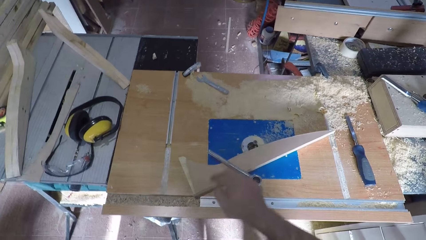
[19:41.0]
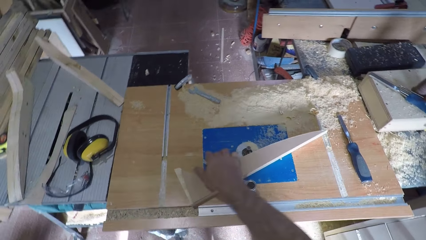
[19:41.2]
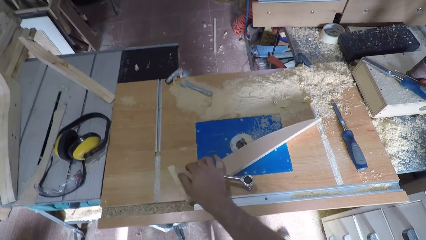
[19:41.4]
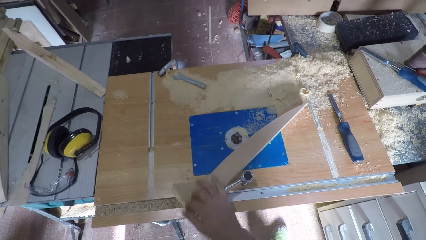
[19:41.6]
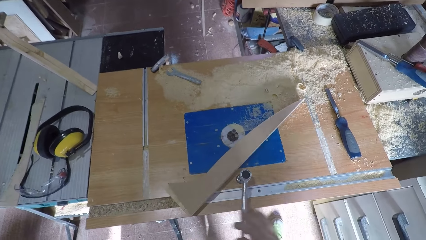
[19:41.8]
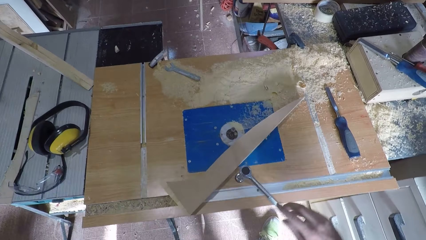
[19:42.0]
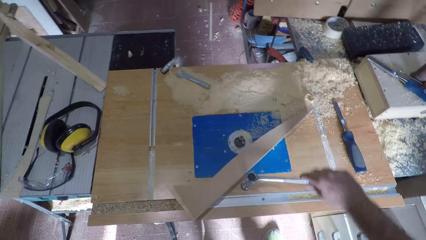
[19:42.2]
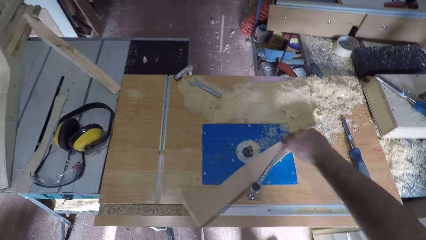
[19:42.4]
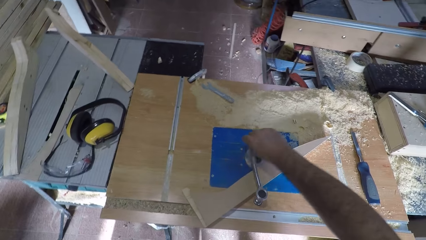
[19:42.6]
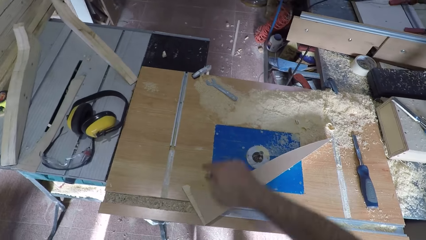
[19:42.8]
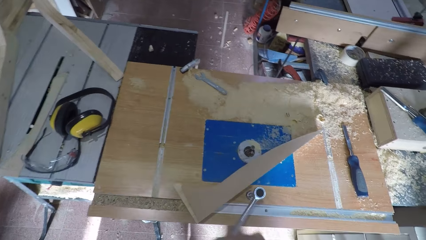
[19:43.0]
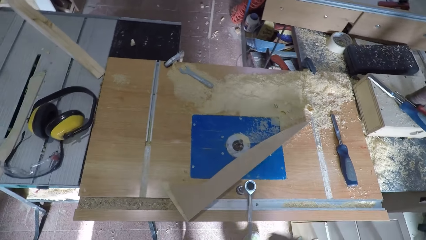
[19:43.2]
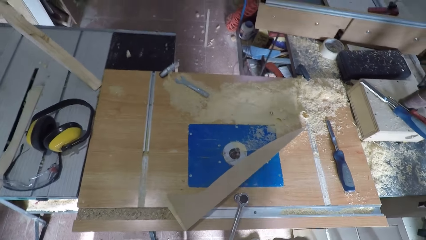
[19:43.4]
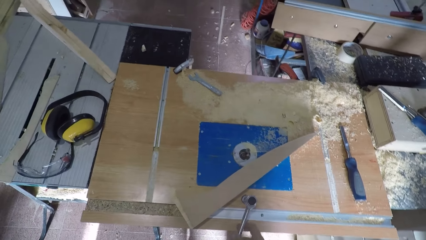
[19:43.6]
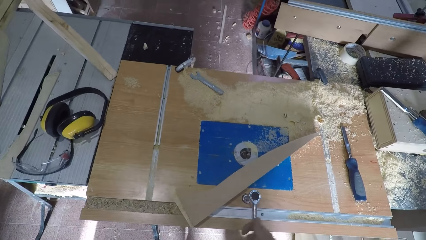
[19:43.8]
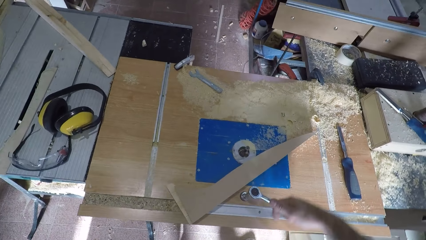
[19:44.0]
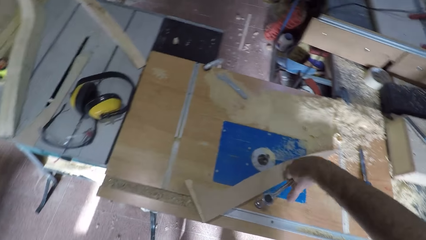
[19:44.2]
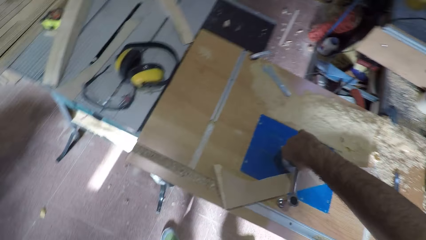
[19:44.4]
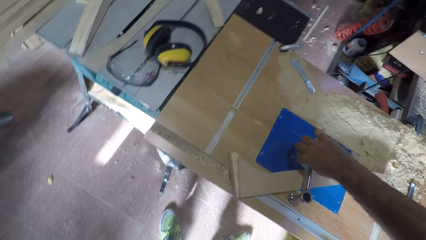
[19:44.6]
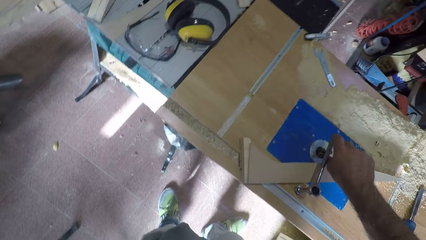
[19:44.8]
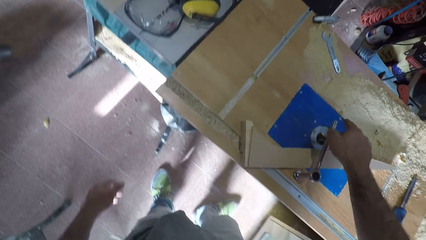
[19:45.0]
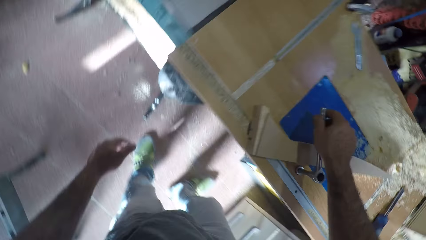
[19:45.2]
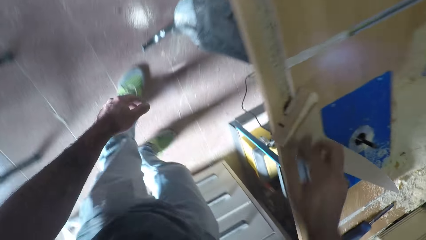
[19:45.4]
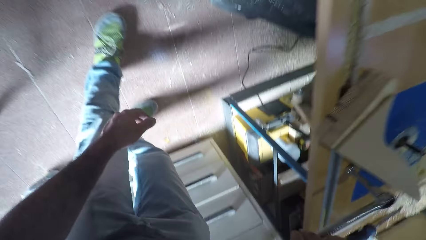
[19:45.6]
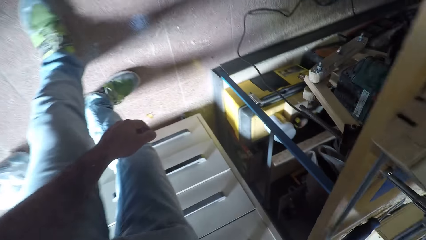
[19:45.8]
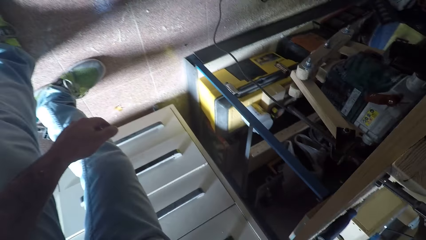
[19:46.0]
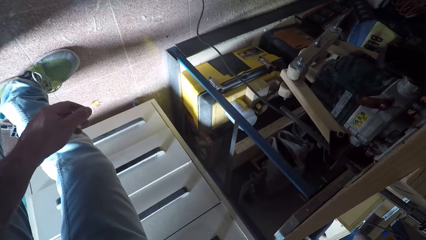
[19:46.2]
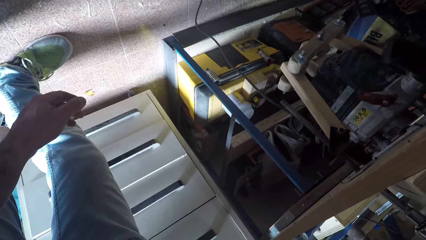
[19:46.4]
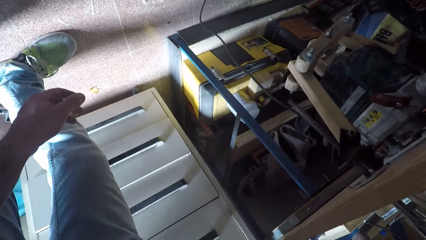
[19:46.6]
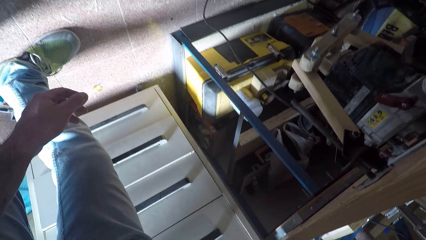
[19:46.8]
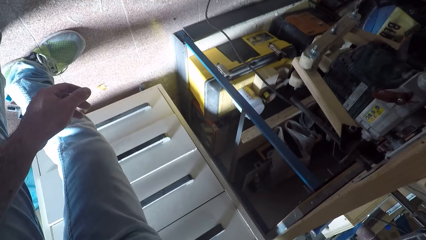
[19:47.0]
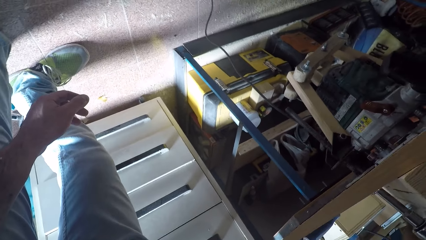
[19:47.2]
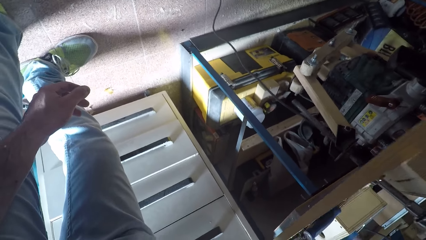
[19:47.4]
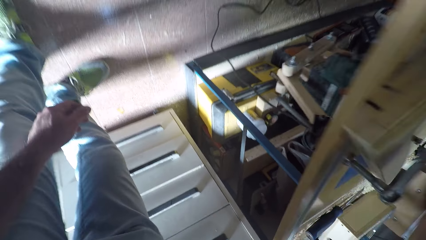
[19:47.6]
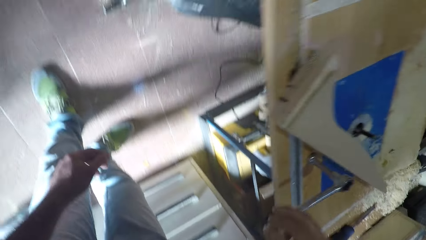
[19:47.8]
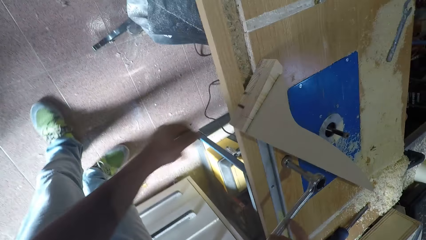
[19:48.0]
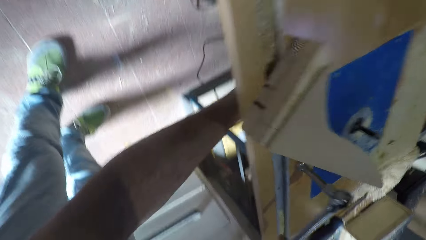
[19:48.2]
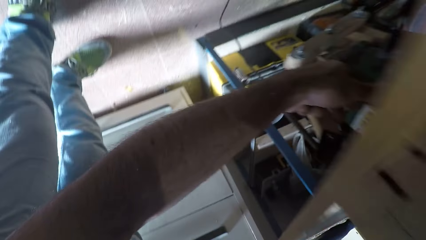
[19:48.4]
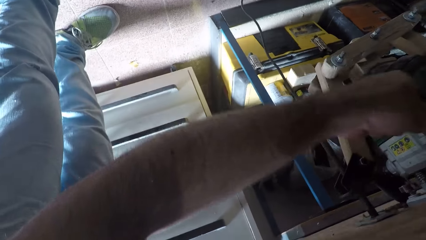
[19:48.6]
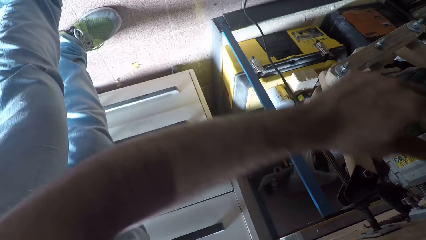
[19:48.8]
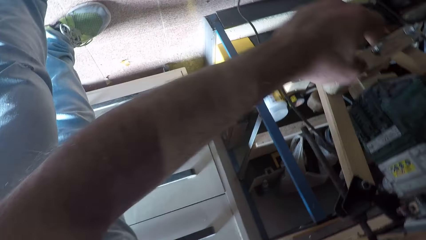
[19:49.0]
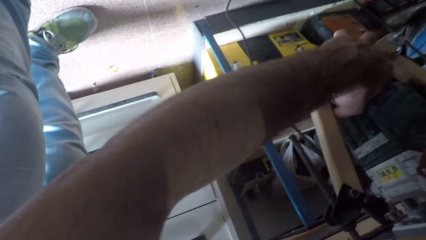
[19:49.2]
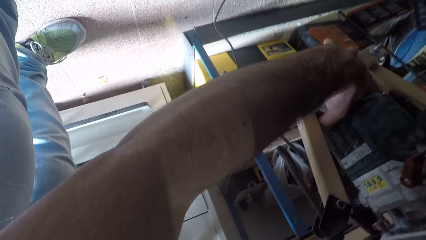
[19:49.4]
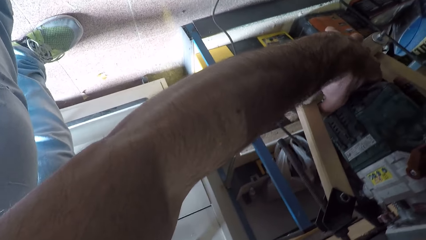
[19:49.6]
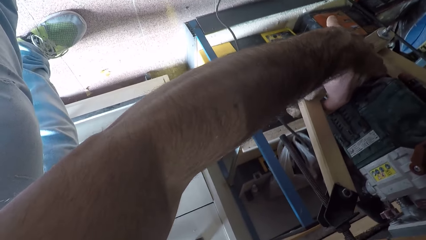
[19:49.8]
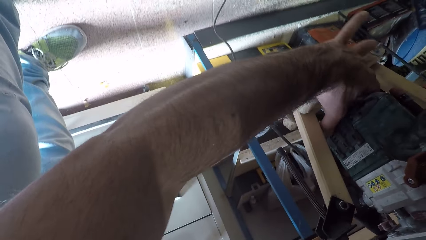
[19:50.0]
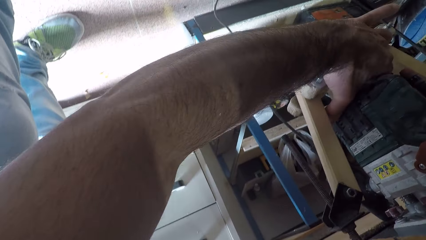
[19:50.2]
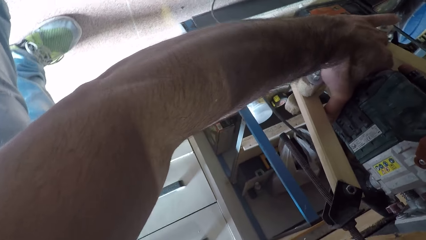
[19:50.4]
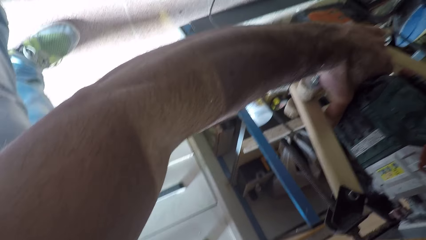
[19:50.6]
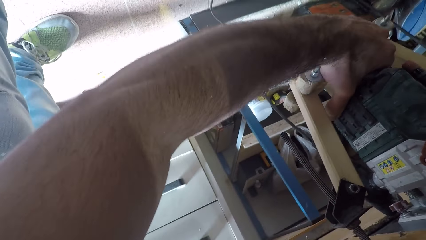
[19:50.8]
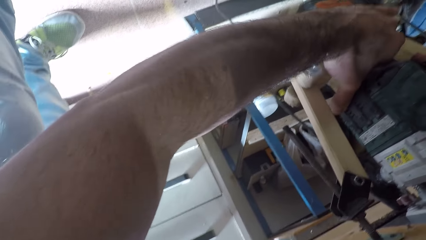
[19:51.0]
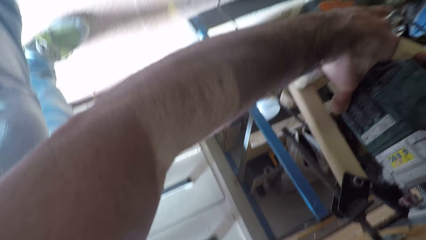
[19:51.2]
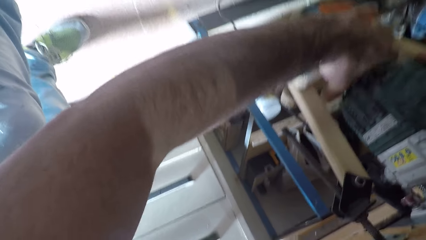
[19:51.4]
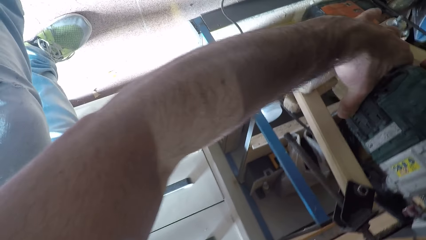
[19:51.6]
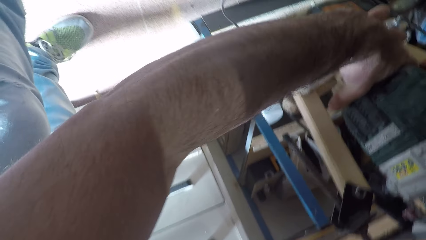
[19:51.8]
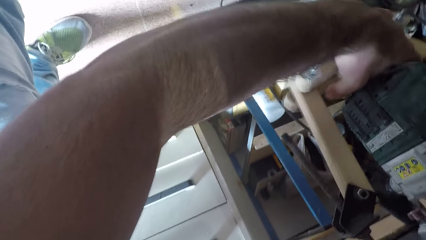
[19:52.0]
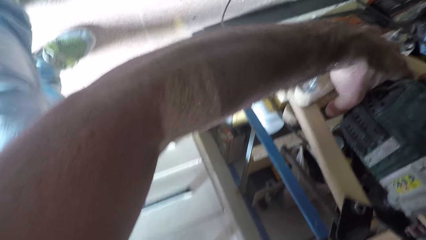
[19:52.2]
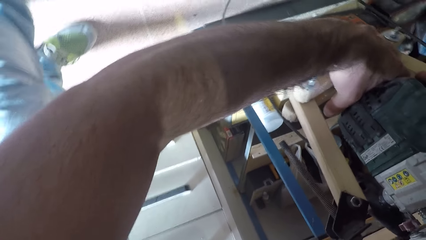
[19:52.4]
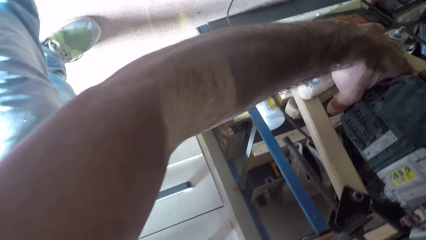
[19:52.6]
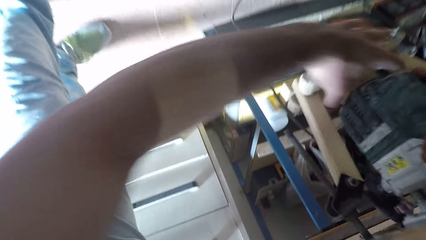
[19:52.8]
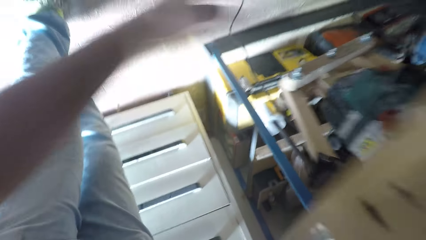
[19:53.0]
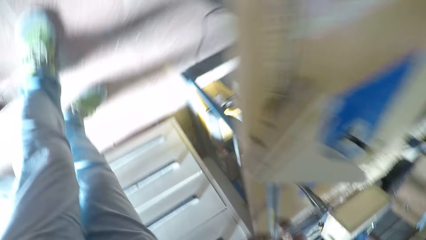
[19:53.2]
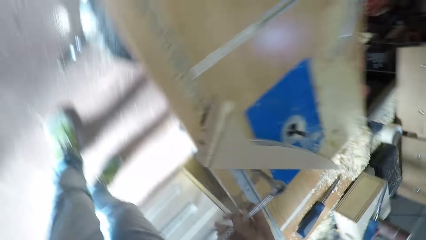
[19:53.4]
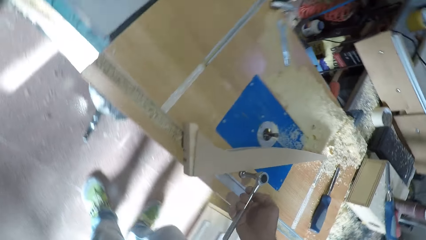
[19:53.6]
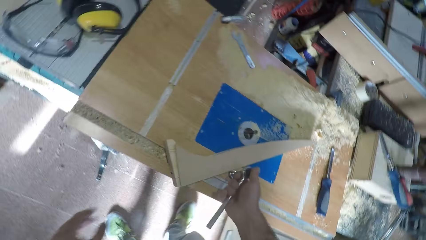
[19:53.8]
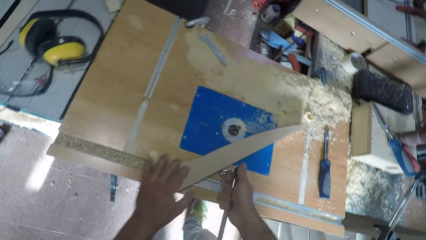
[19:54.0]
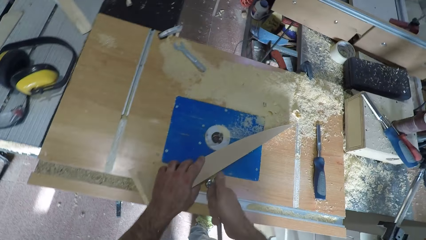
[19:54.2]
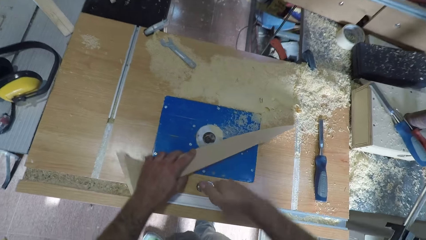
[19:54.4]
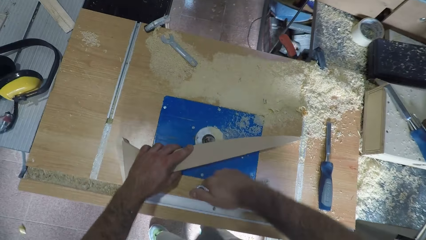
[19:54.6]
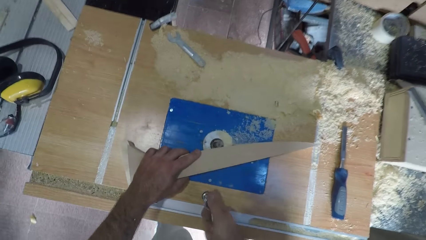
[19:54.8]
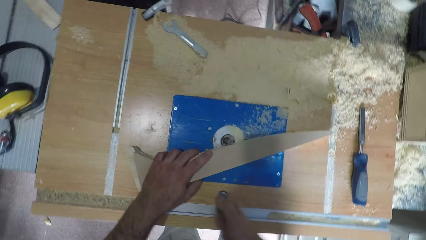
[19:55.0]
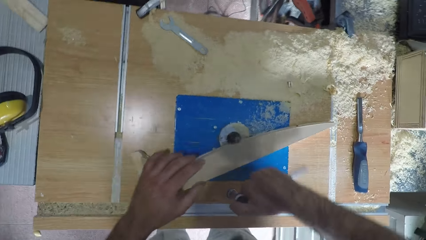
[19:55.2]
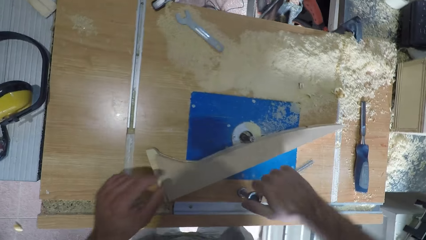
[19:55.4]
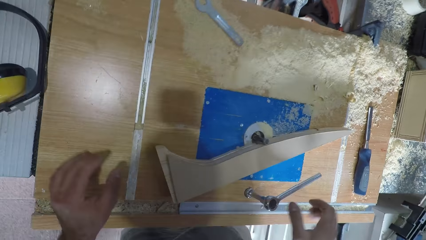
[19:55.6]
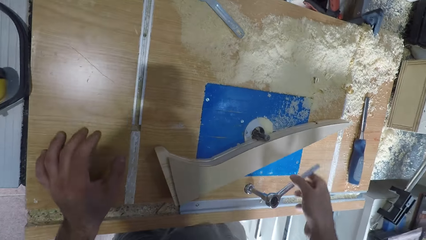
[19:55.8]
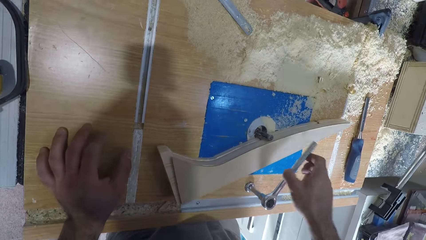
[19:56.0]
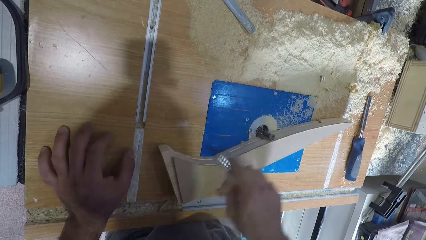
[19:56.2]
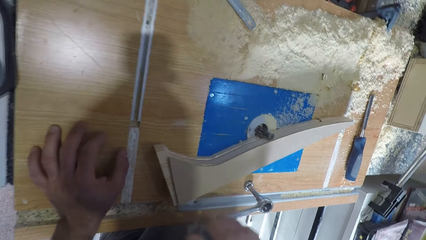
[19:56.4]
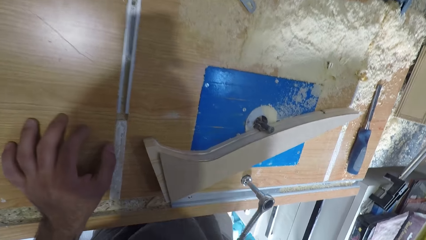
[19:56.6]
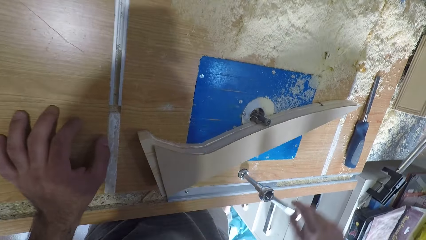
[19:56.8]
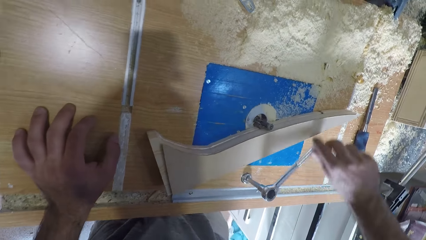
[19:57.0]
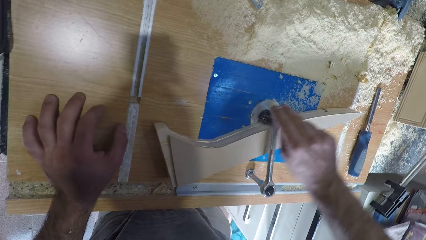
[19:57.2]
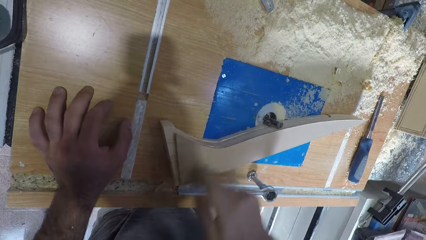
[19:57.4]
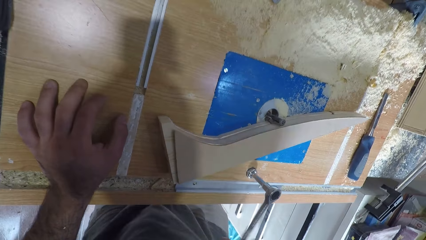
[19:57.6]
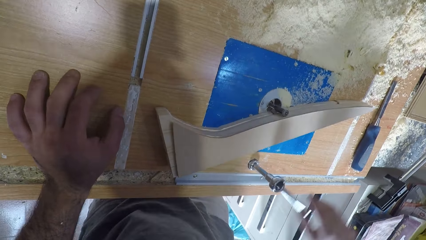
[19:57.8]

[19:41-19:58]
The camera wearer slips his hand from the spanner. He holds the spanner, rotates the spanner. He slips his hand from the spanner. He holds the spanner, rotates the spanner. He bends. He adjusts the engine under the table saw with his left hand. He holds a motor. He moves his hand. He holds the motor. He pulls the motor. He stands. He loosens the knot screw on the table saw. He holds a spanner. He moves the wood on the table saw with his left hand. He holds the timber. He rotates the spanner. He touches the table saw with his left hand.
